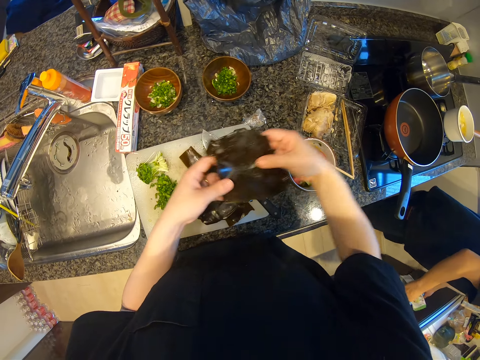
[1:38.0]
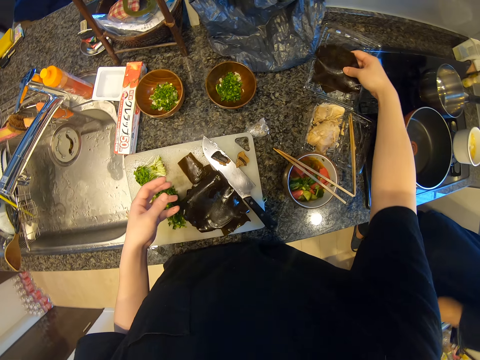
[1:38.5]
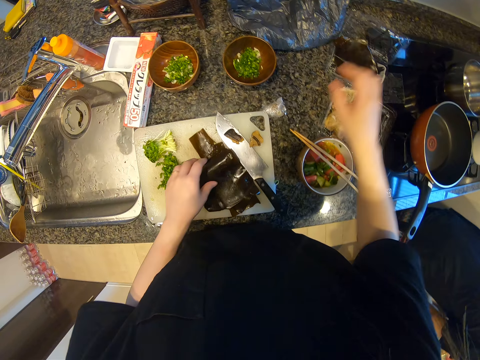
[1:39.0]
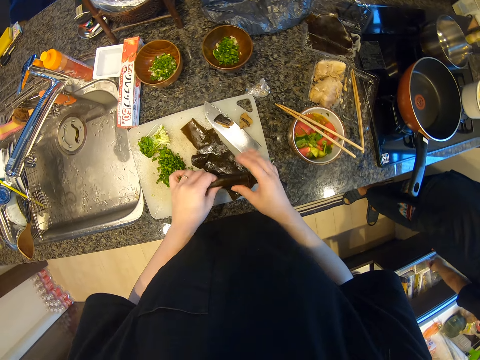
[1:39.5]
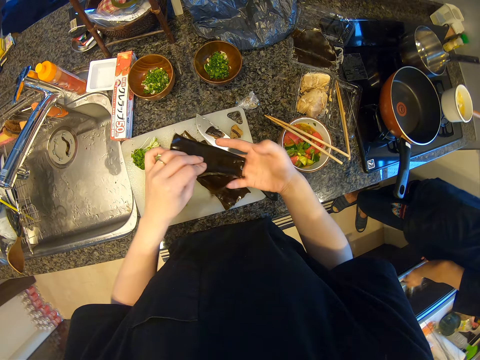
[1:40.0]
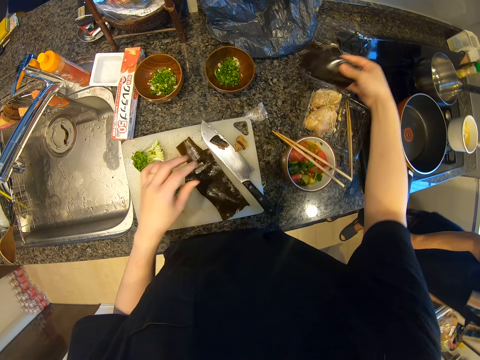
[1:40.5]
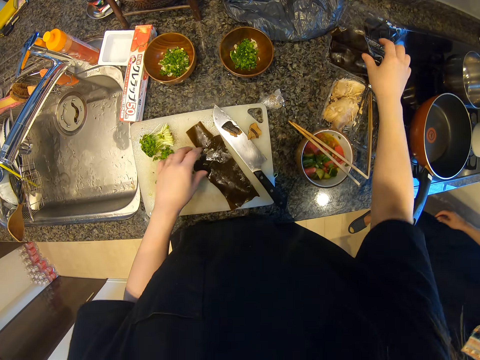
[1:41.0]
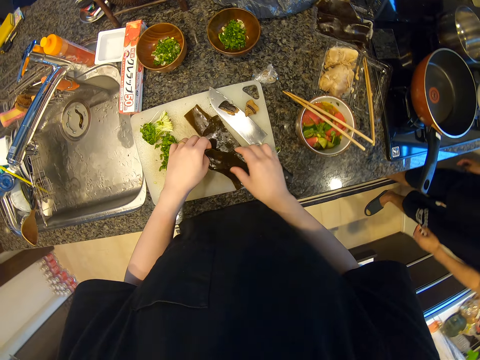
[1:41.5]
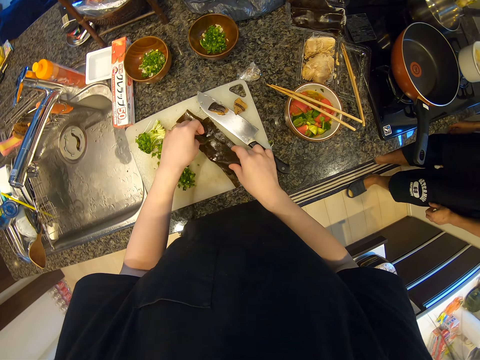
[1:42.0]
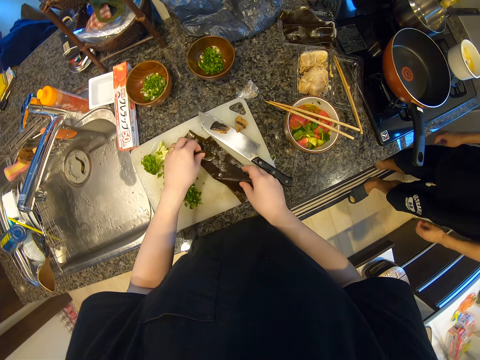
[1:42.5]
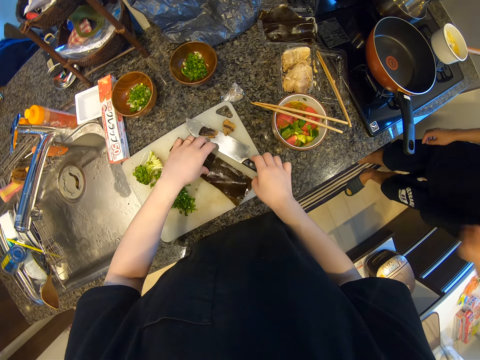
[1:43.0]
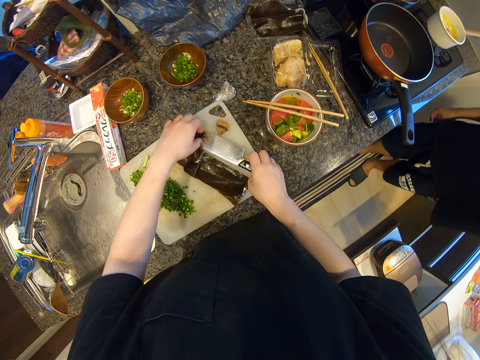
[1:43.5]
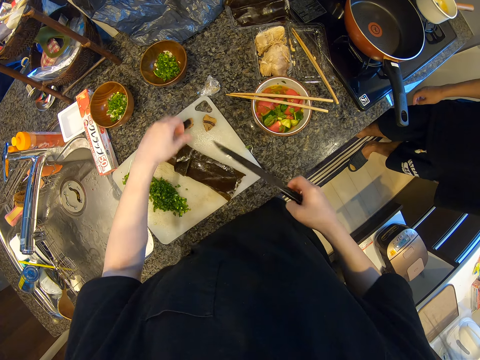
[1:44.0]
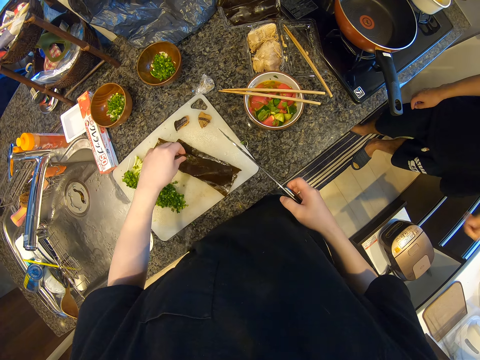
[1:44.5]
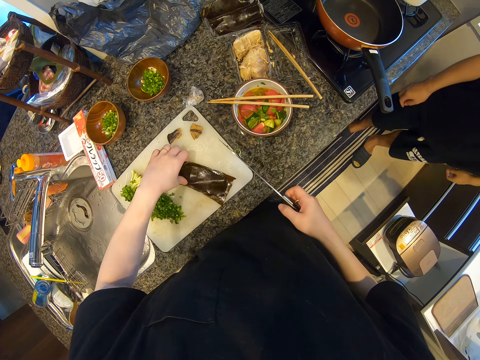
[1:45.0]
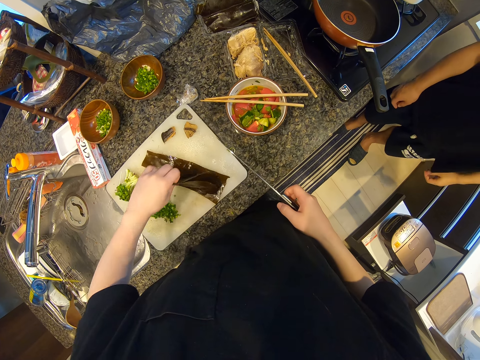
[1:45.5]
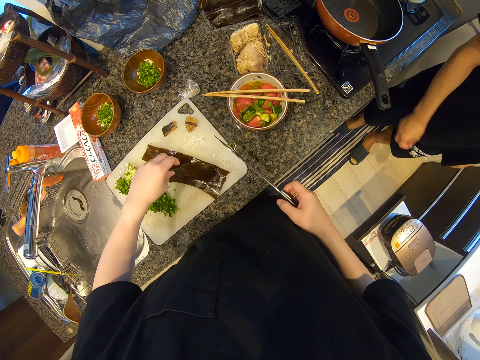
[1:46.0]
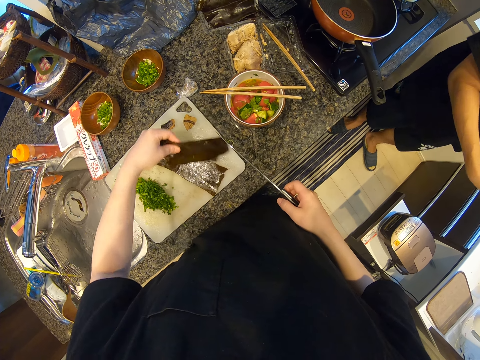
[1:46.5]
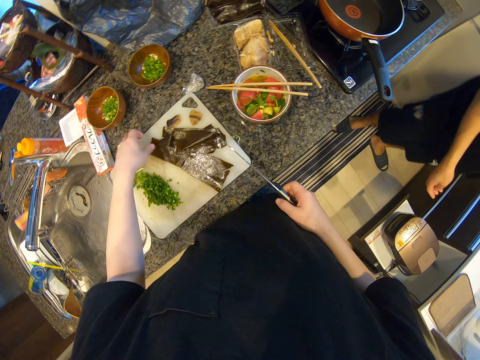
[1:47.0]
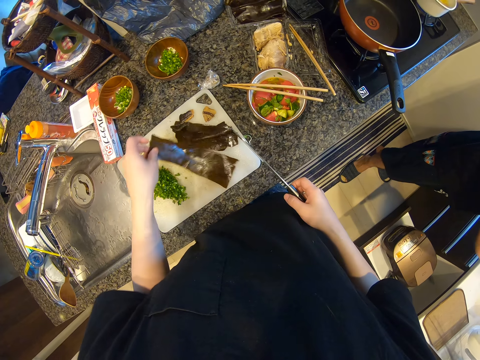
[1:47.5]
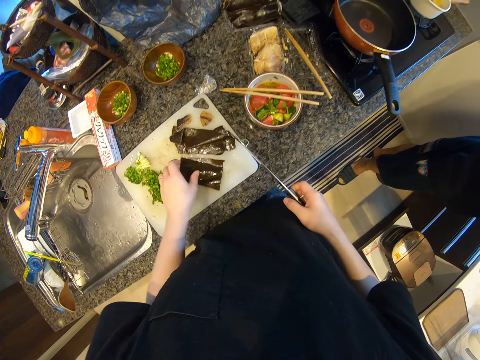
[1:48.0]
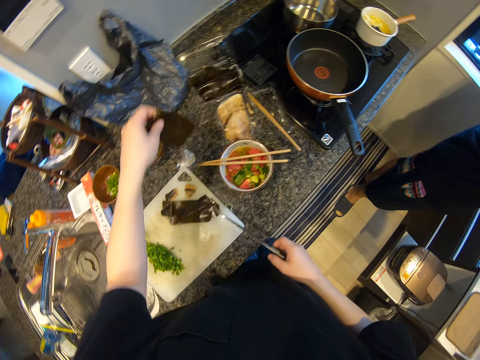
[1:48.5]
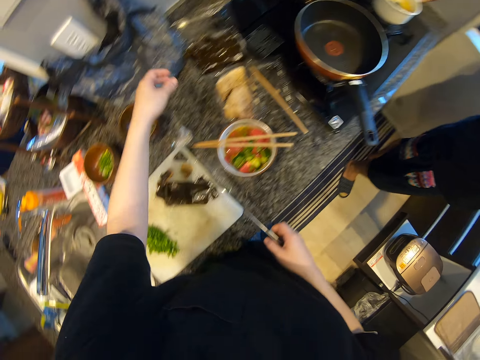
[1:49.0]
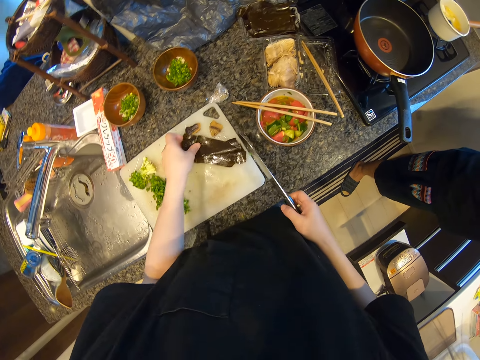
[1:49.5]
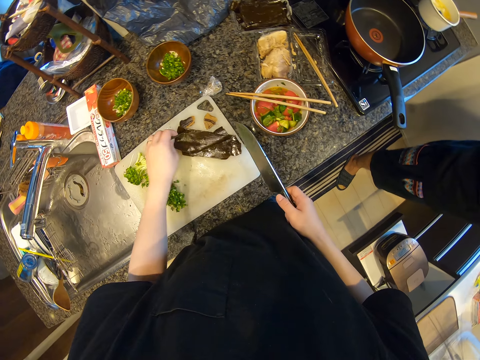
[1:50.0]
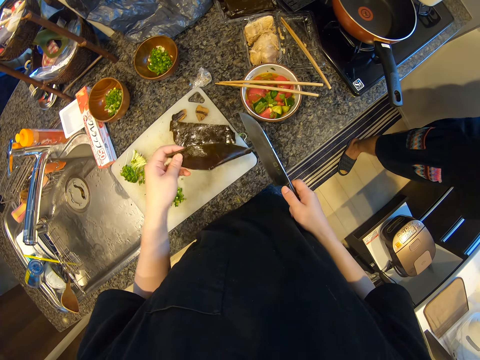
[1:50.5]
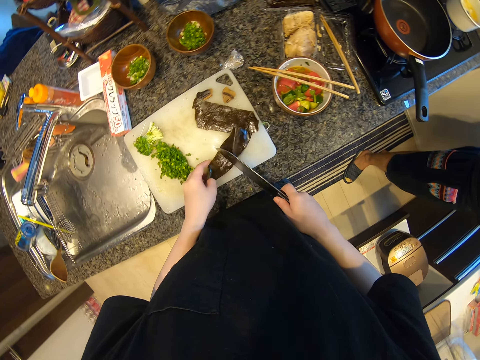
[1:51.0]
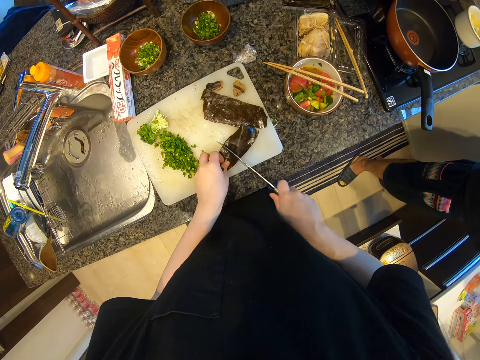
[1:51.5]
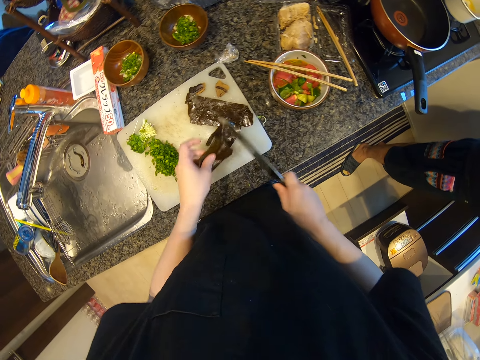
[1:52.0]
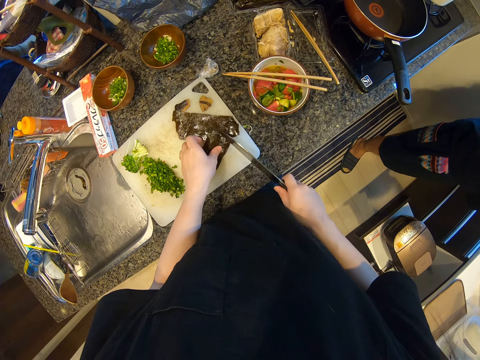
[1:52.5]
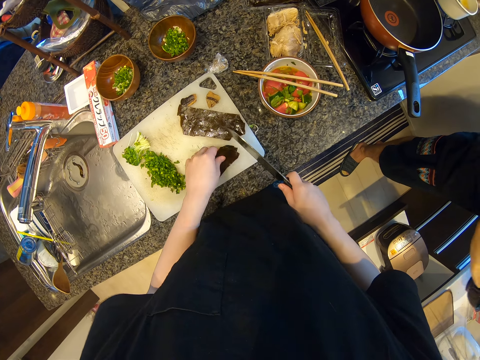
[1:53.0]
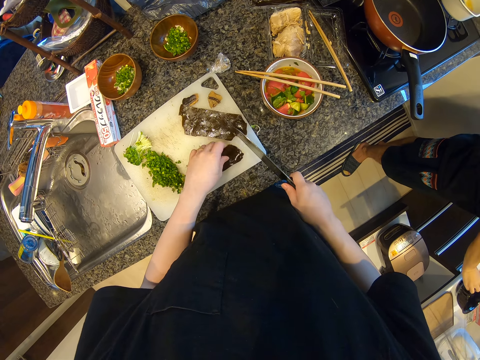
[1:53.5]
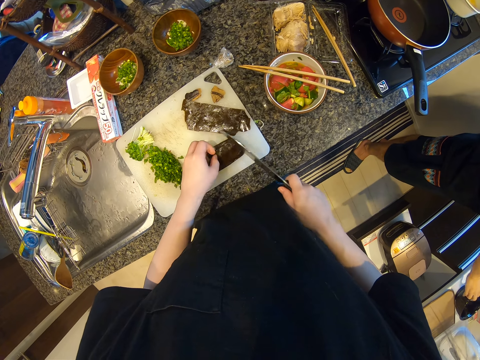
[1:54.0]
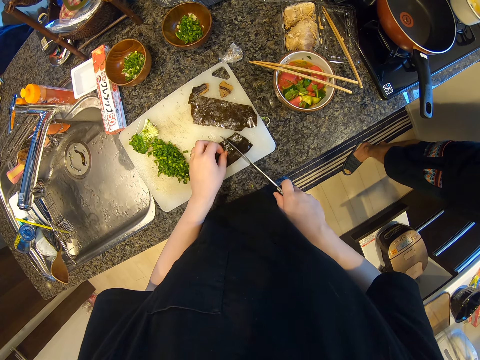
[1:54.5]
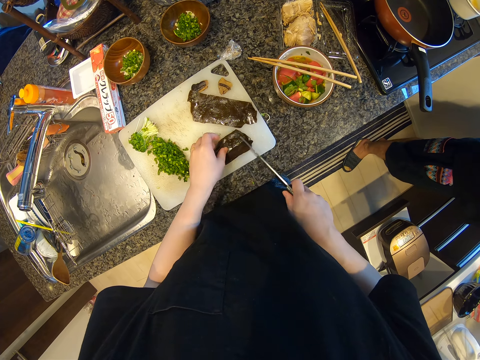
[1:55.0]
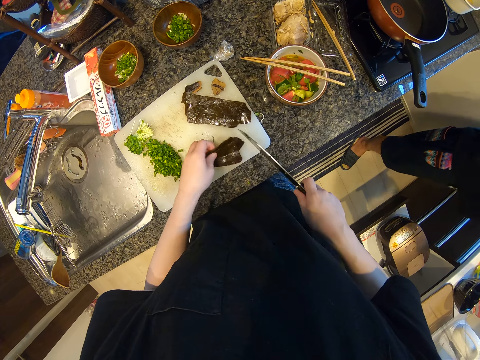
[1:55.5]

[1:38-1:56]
The camera wearer drops something in the packet. They take a knife. They talk to a man. They put something in the packet. They chop something.

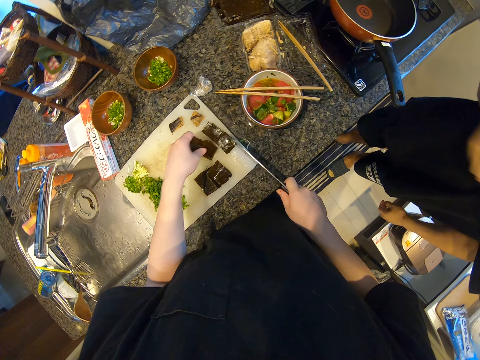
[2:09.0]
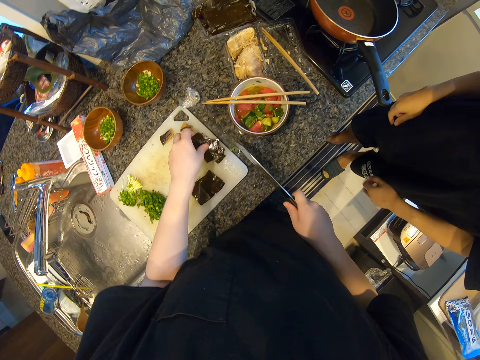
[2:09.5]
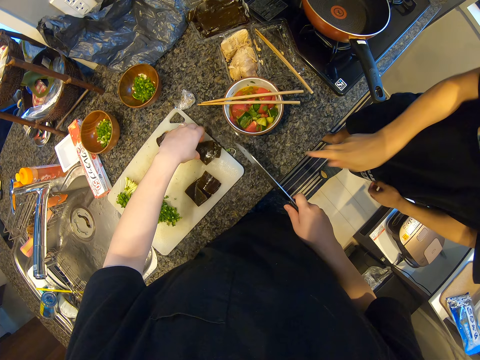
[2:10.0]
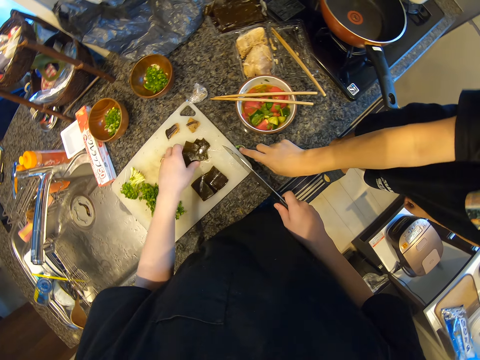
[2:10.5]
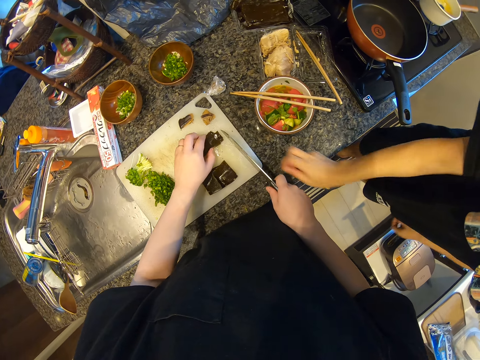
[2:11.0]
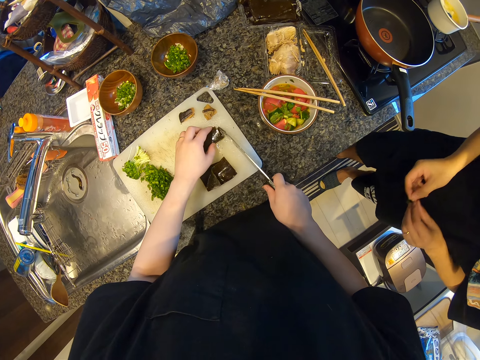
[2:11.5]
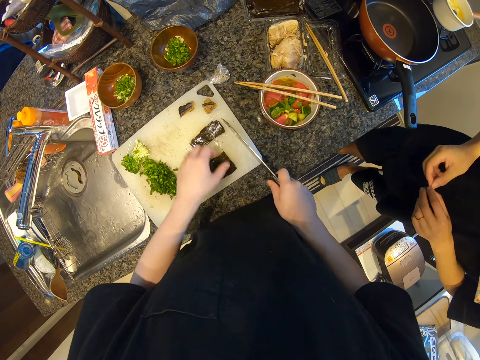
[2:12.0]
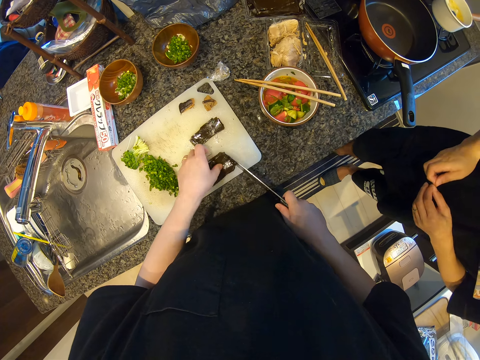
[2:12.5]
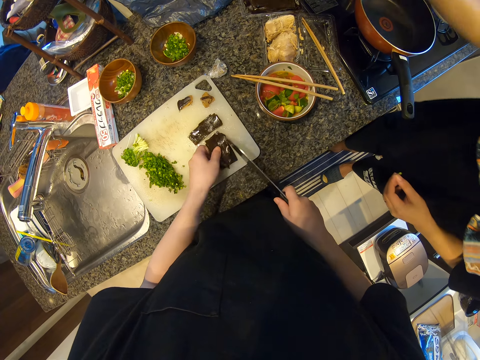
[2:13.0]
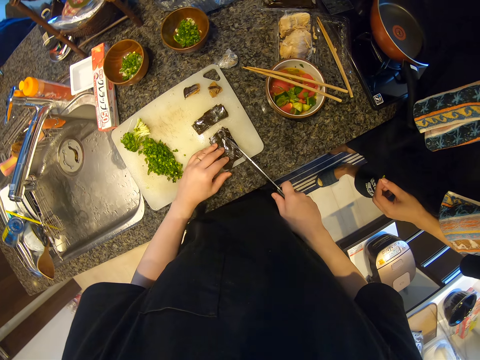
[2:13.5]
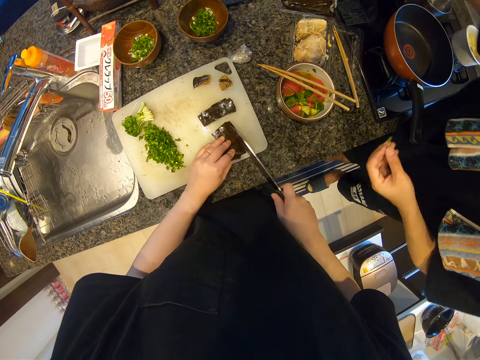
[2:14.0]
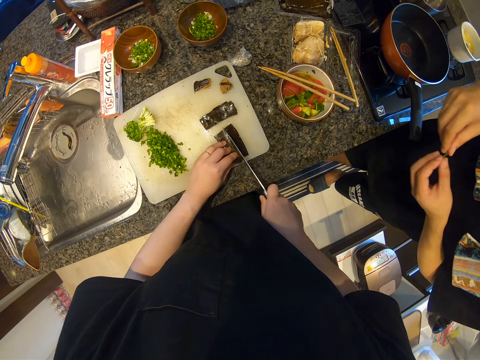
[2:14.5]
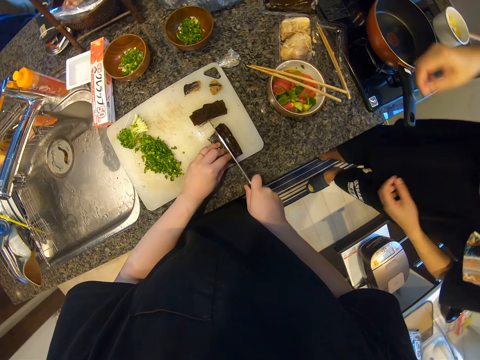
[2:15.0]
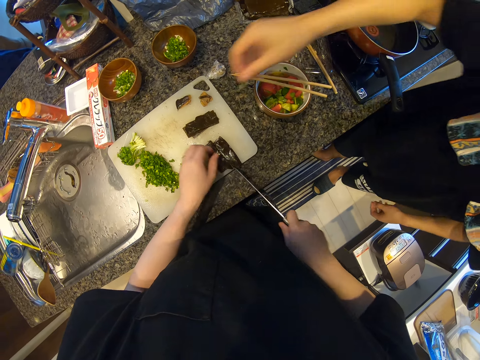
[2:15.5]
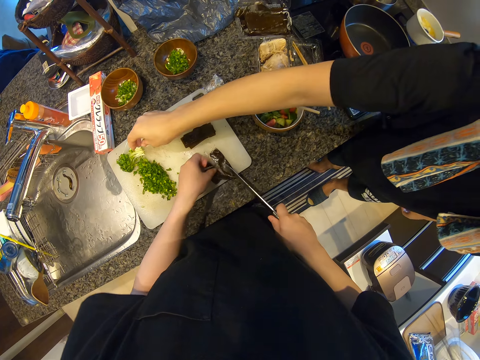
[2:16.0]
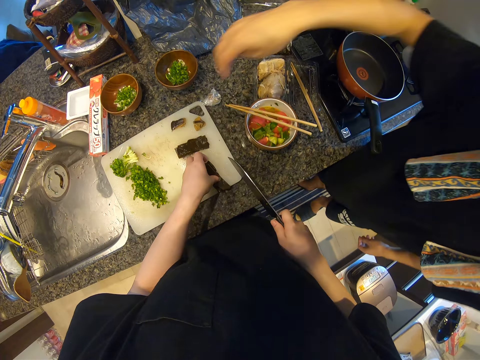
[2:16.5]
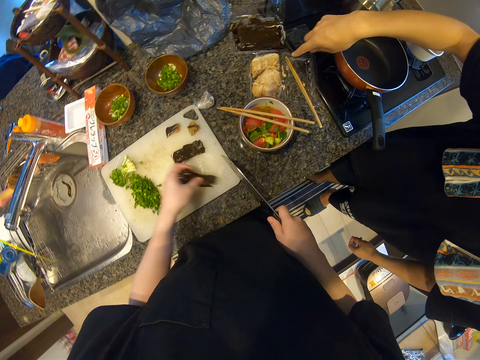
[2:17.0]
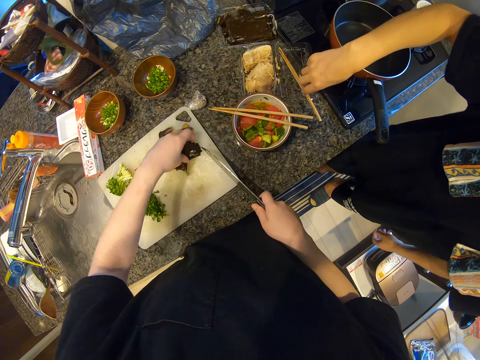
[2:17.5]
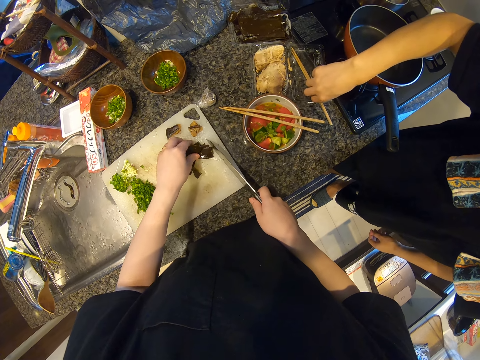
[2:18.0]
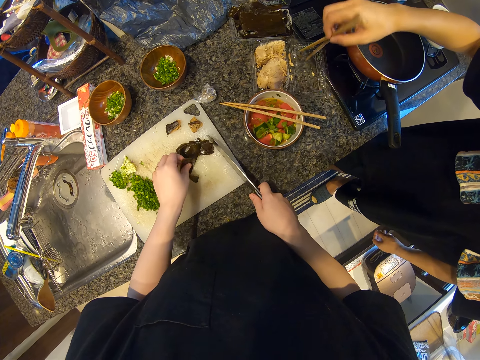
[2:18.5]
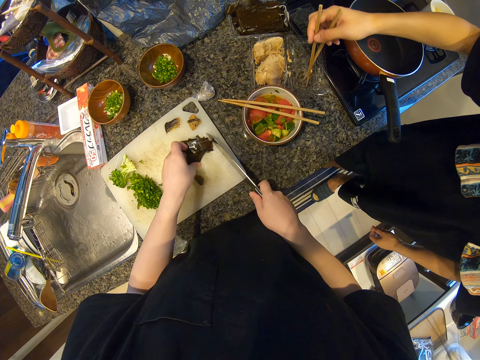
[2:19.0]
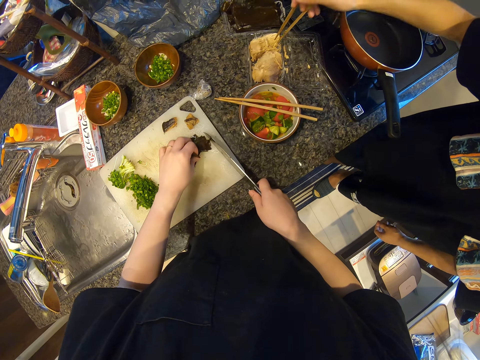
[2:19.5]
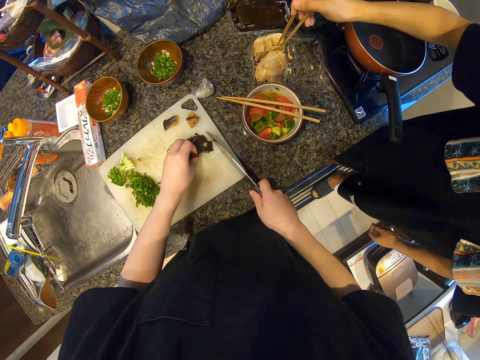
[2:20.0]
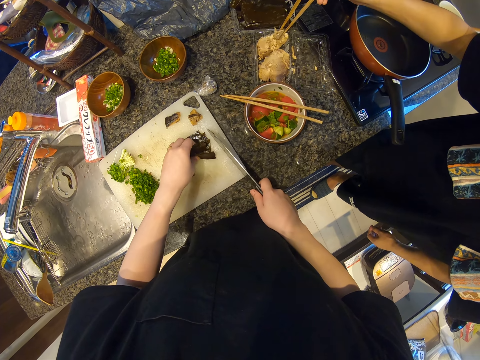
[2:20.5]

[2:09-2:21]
A man points at the kitchen top. The man puts the leaf on the chopping board and picks up the chopping sticks.
